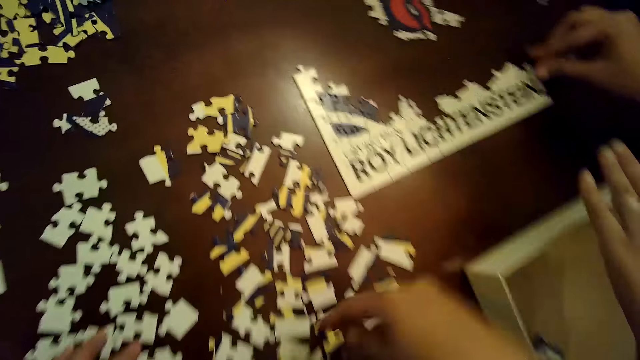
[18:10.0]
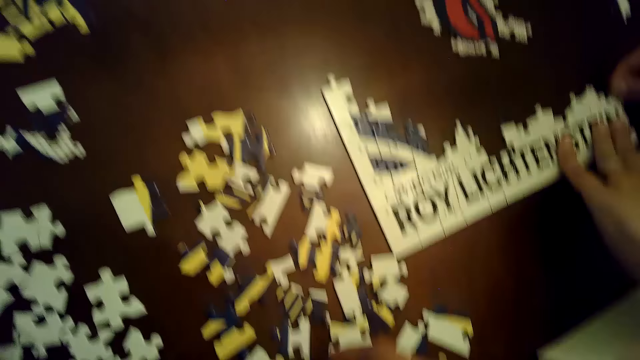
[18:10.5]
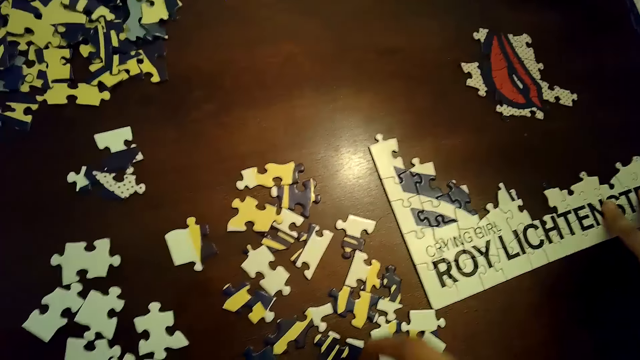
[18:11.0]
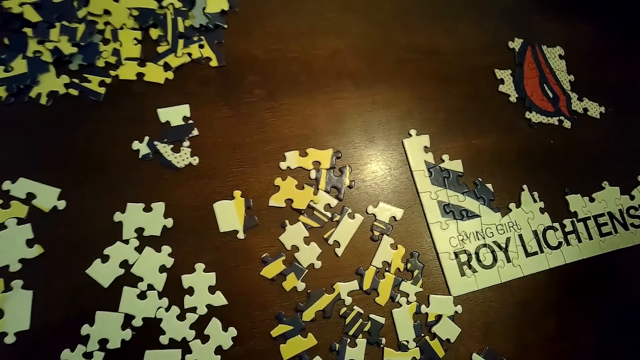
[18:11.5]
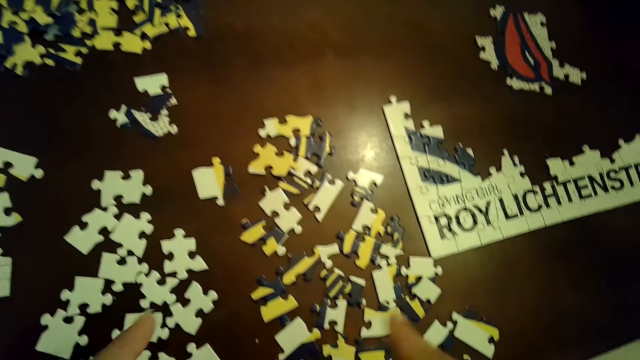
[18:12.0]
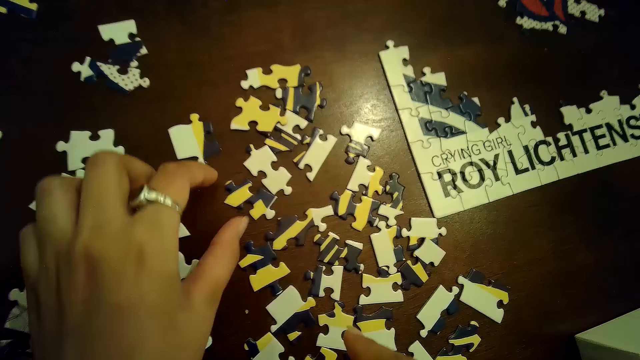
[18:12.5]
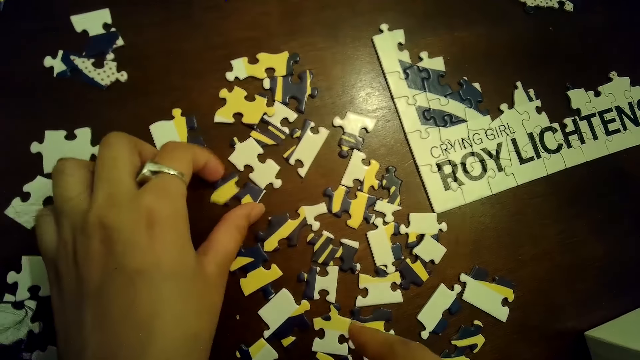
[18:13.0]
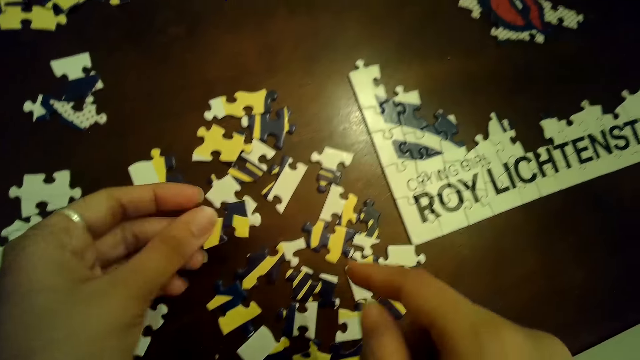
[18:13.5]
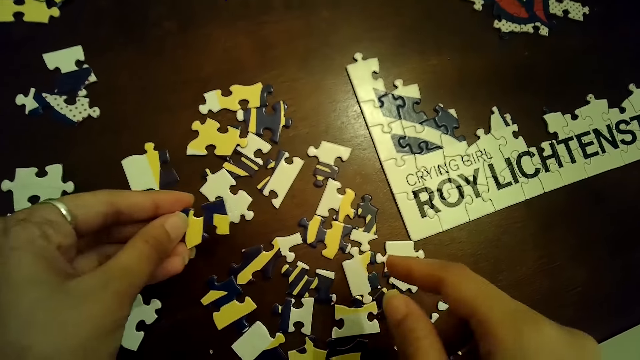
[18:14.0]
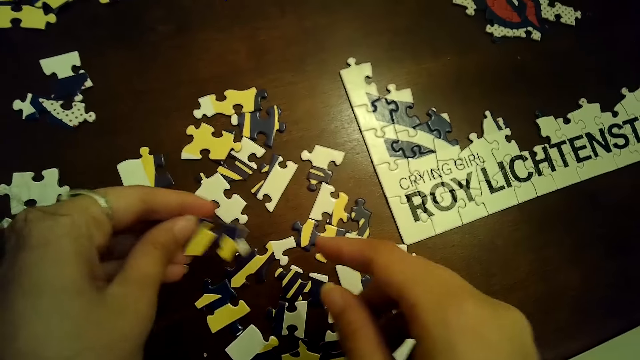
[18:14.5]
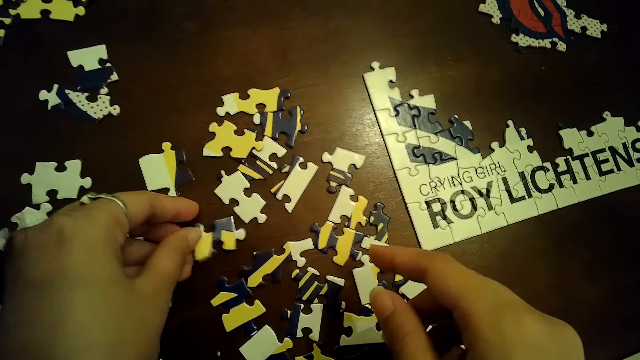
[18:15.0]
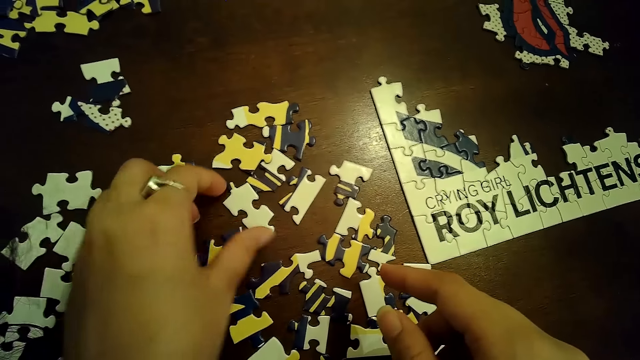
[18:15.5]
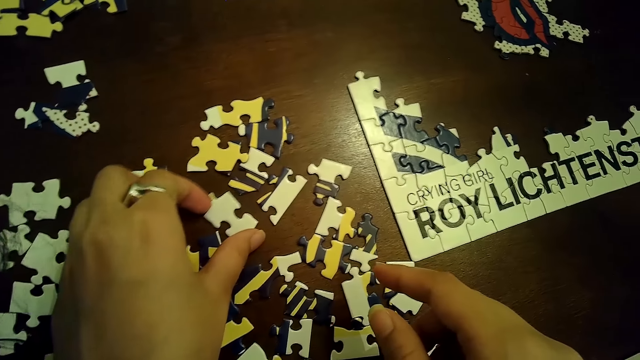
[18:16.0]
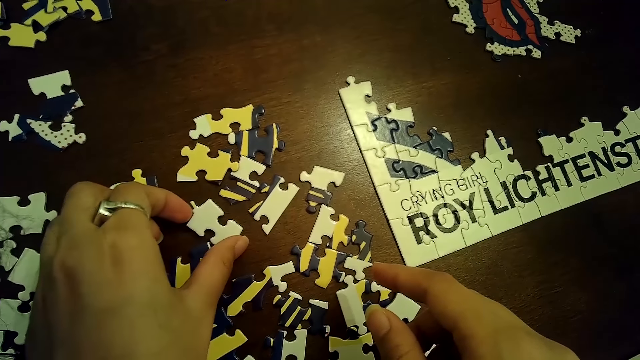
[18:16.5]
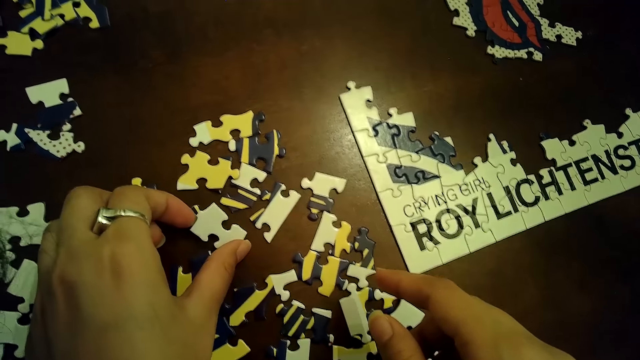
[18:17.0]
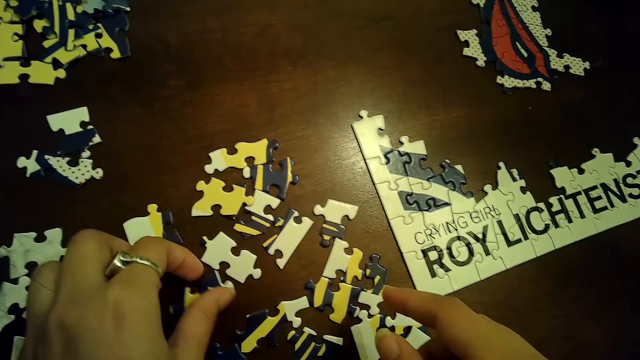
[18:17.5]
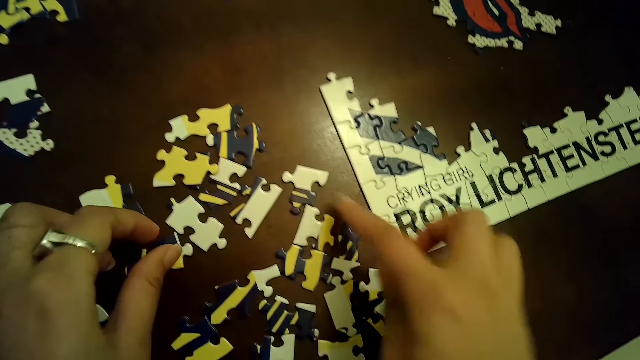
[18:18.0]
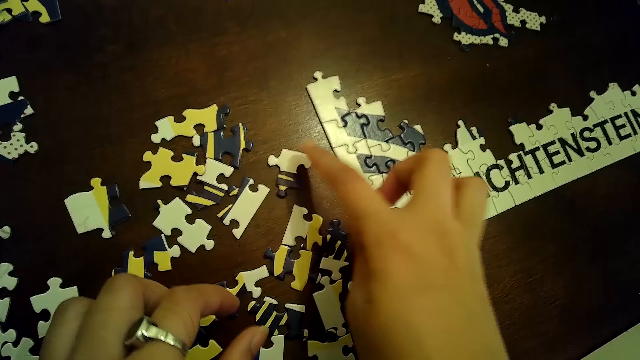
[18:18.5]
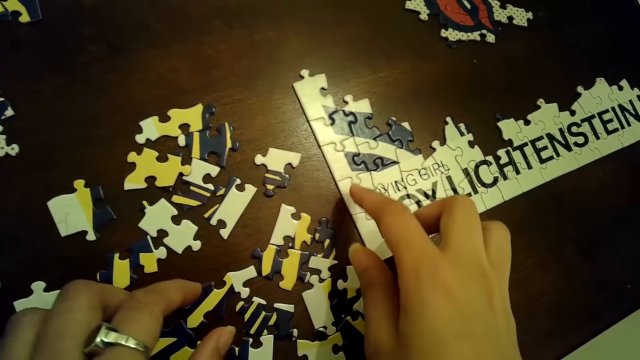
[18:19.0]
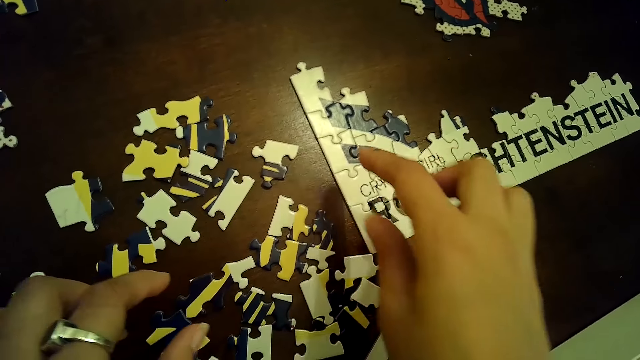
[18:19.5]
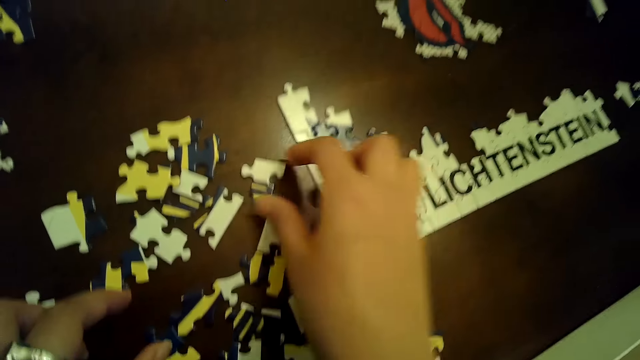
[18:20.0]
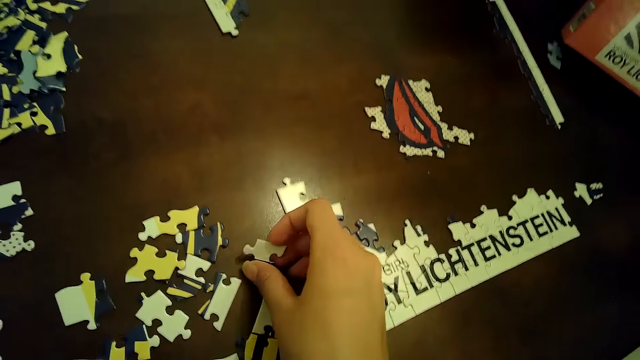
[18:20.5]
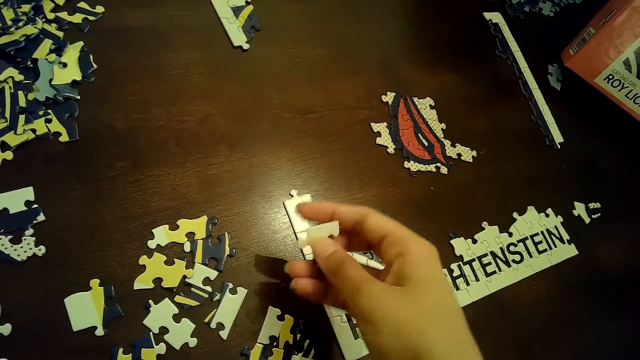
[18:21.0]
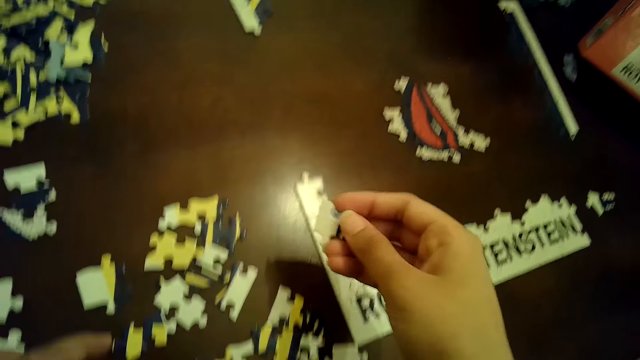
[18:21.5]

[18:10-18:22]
The camera wearer arranges a card on the table. She moves a puzzle piece on the table with her left hand. She picks a piece of the jigsaw puzzle from the table with her left hand. She drops the piece of jigsaw puzzle in her left hand on the table. She moves a piece of the jigsaw puzzle on the table with her left hand. She moves a piece of the jigsaw puzzle on the table with her right hand. She chooses cards on the table. She picks a piece of the jigsaw puzzle from the table with her left hand.

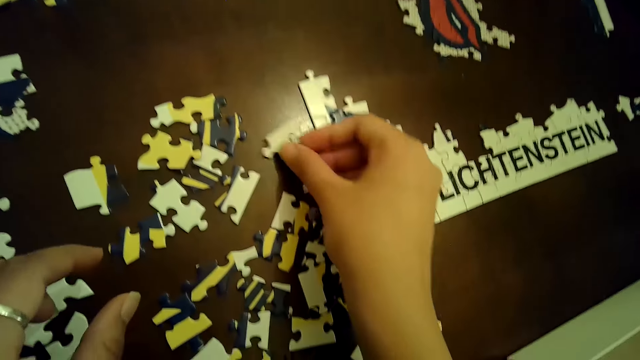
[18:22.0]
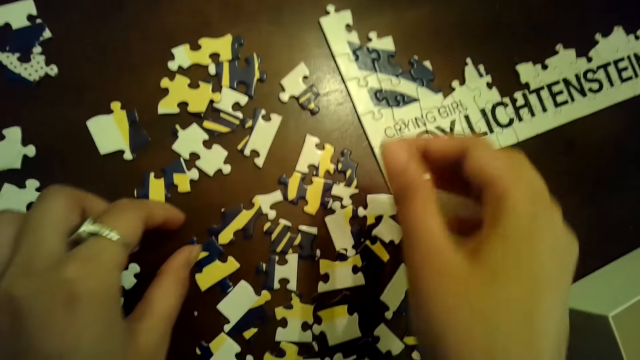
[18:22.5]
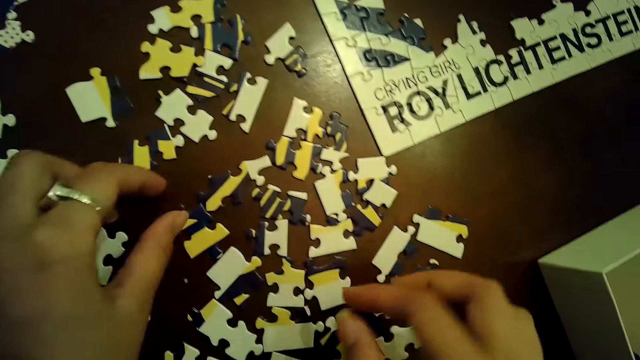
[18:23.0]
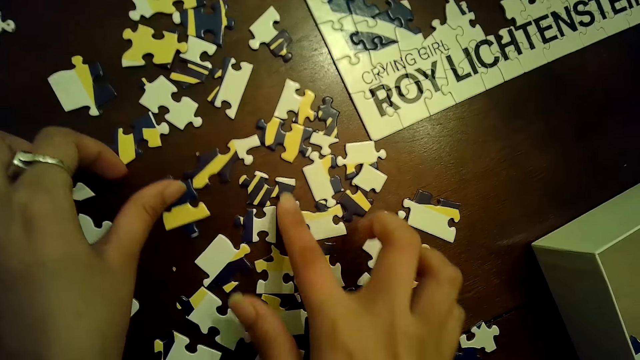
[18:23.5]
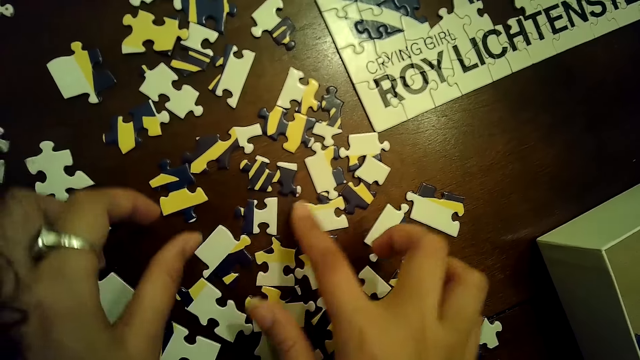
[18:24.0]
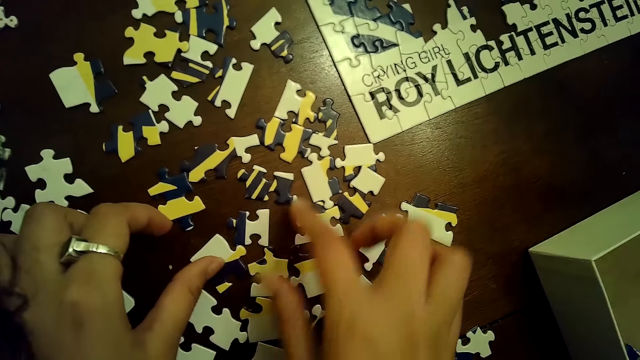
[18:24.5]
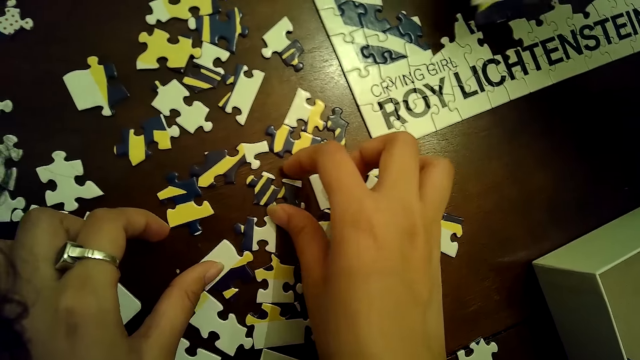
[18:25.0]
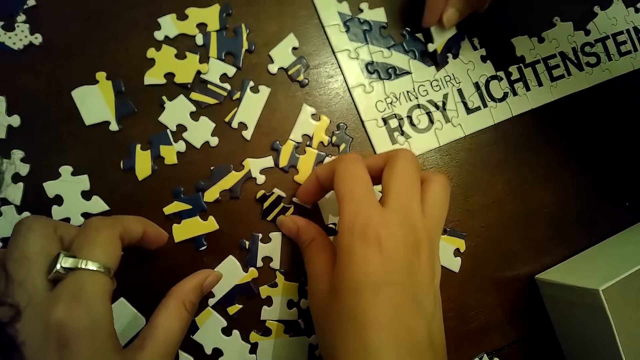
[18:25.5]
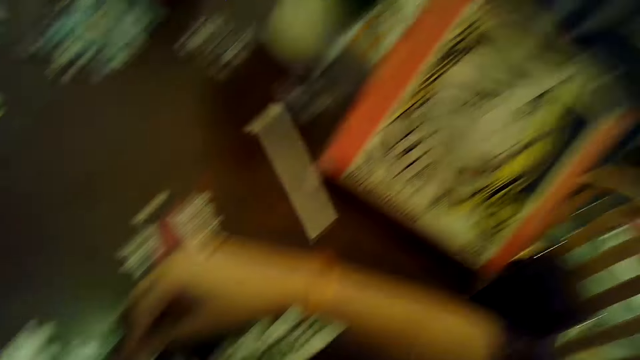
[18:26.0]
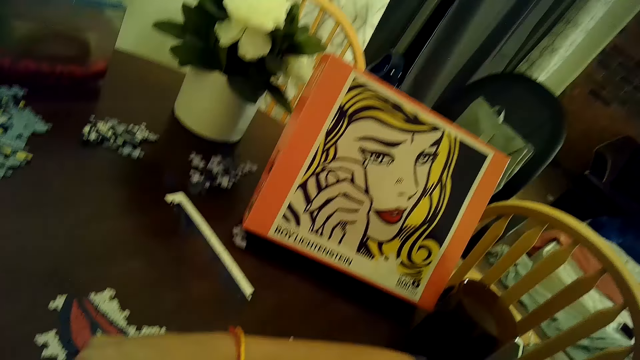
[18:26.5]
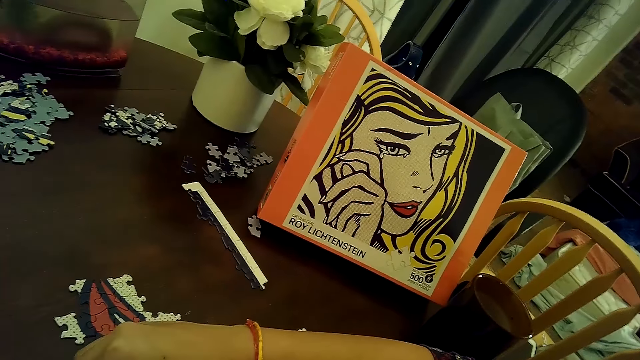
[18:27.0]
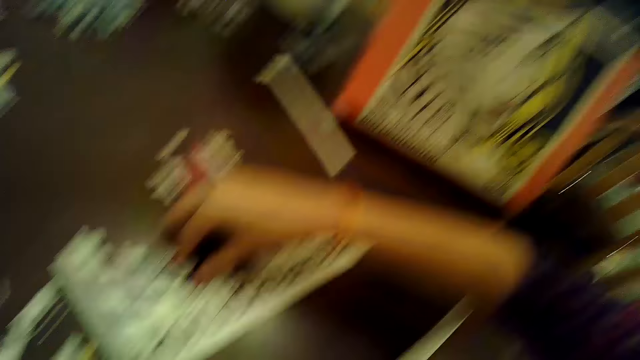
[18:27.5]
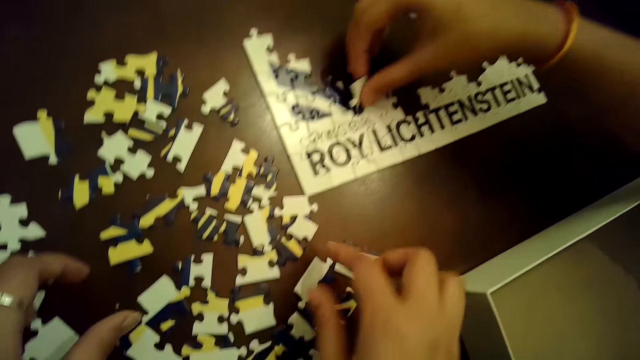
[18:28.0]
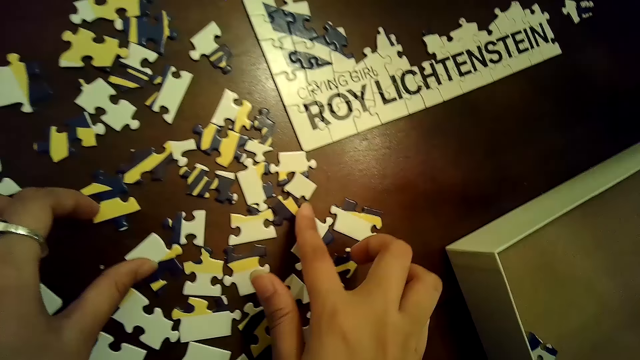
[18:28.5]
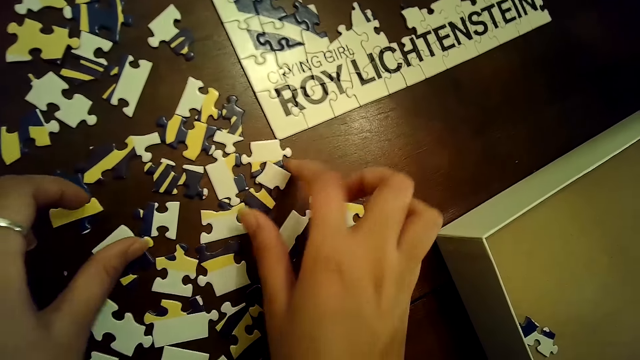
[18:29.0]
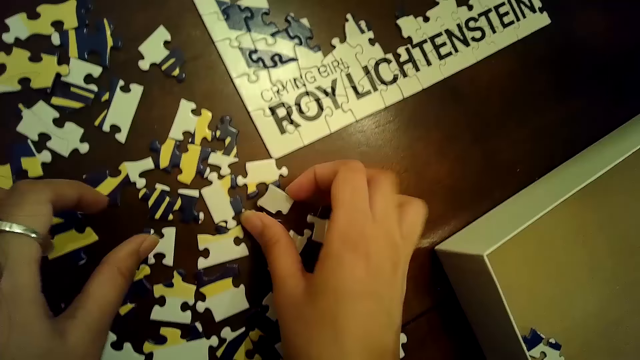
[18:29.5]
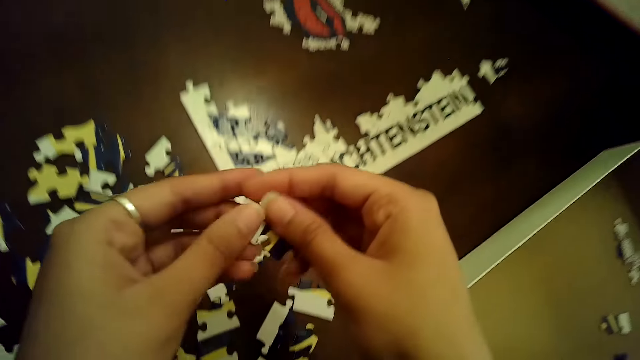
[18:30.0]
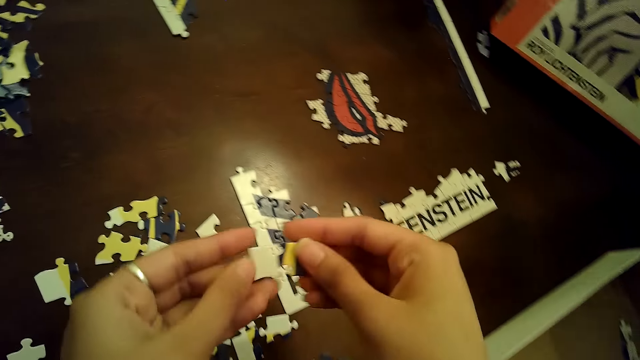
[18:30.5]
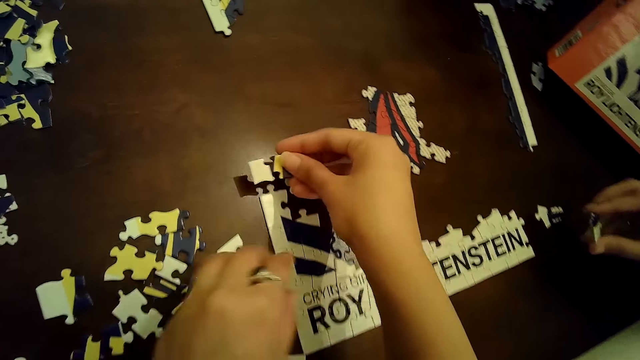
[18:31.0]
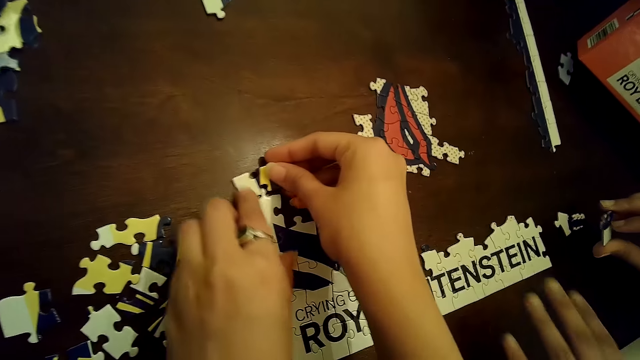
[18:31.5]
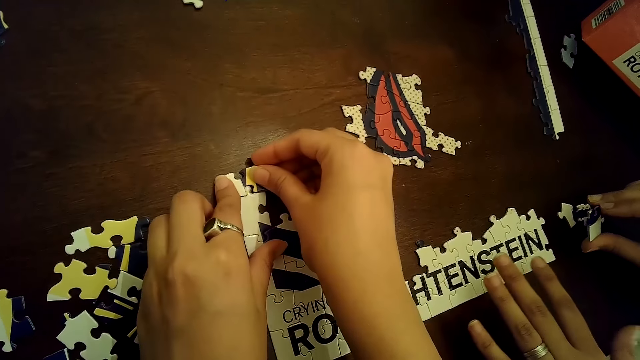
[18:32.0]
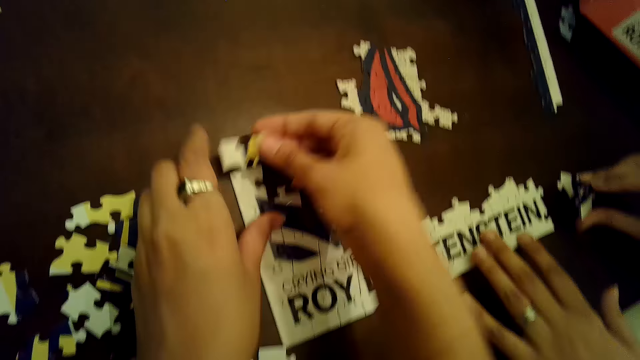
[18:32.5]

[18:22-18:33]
The camera wearer drops the piece of jigsaw puzzle in her right hand on the table. She moves a piece of the jigsaw puzzle on the table with her left hand. She moves a piece of the jigsaw puzzle on the table with her right hand. She does it again. She touches a piece of the jigsaw puzzle on the table with her right hand. A woman inserts a piece of jigsaw puzzle into the tile on the table with her right hand. The woman picks the piece of the jigsaw puzzle from the table with her right hand. The camera wearer moves a piece of the jigsaw puzzle on the table with her left hand. She picks a piece of the jigsaw puzzle from the table with her right hand. She passes the piece of the jigsaw puzzle from her right hand to her left hand. She passes the piece of the jigsaw puzzle from her left hand to her right hand. She inserts the piece of jigsaw puzzle into the tile of jigsaw puzzle on the table with her right hand. She arranges cards on the table. She holds down the tile of jigsaw on the table with her left hand. The woman places her left hand on the tile of jigsaw puzzle on the table. The camera wearer picks the piece of jigsaw puzzle from the tile on the table with her right hand.
